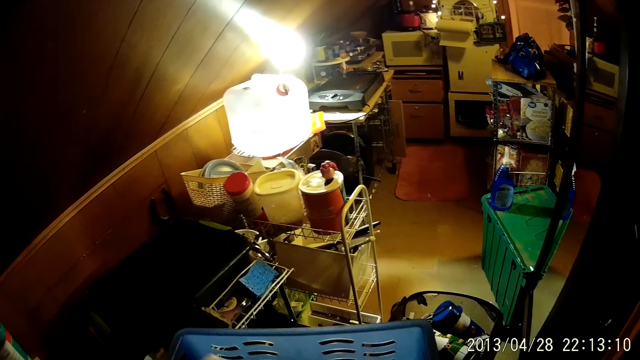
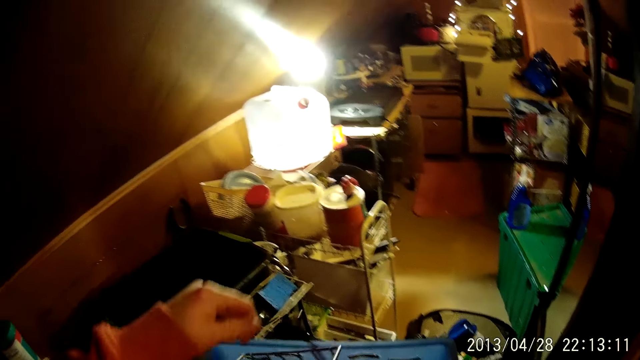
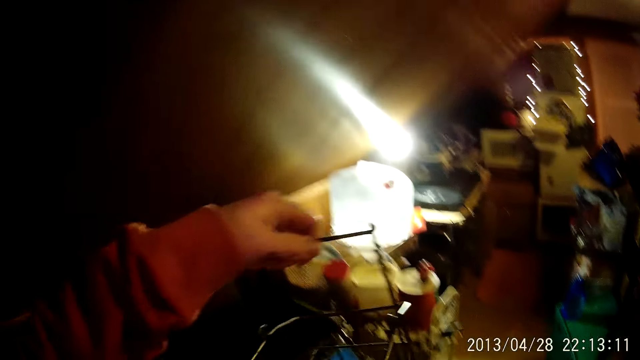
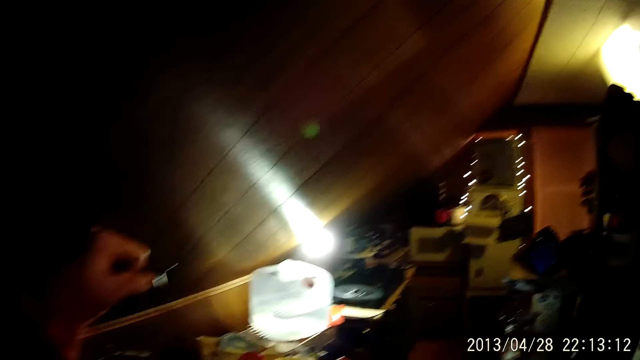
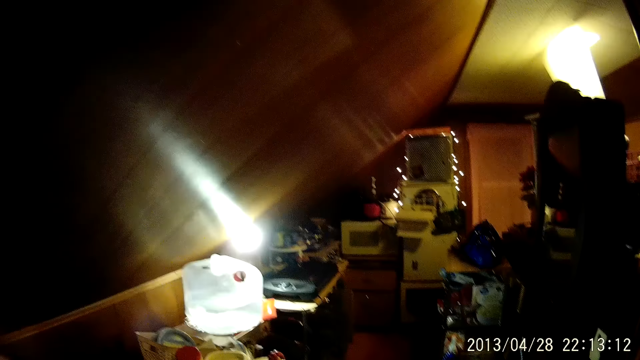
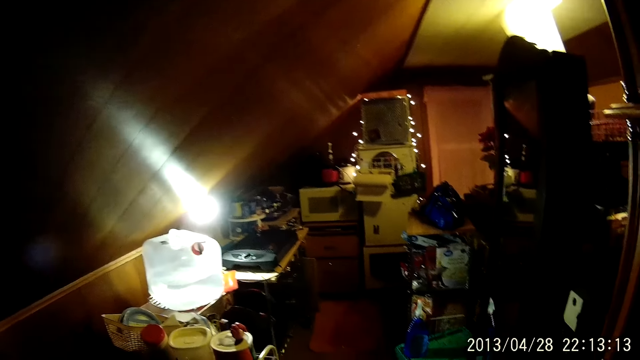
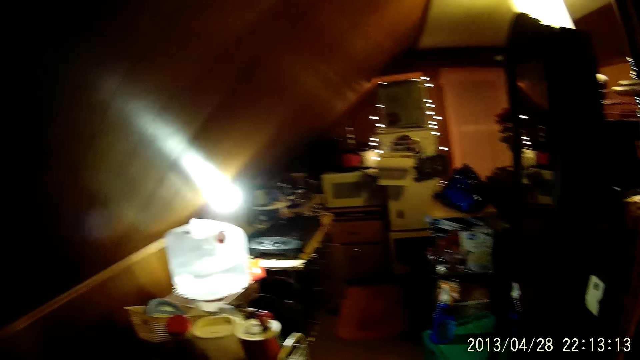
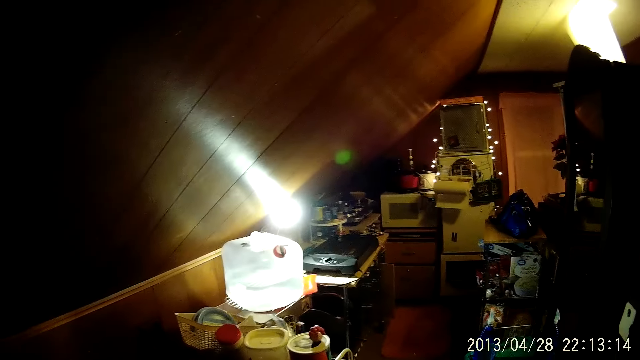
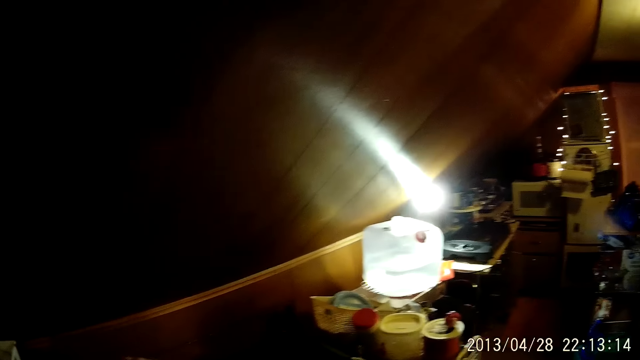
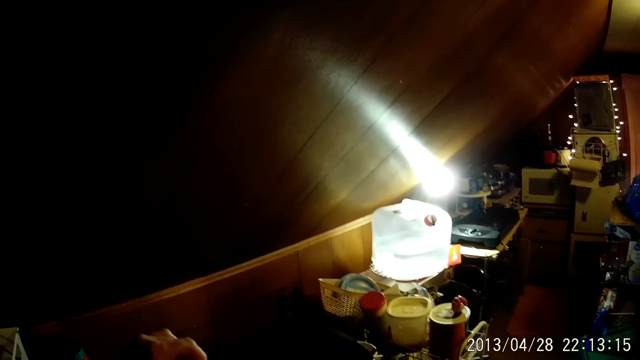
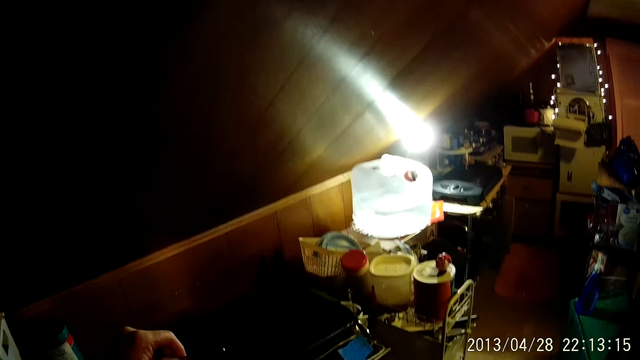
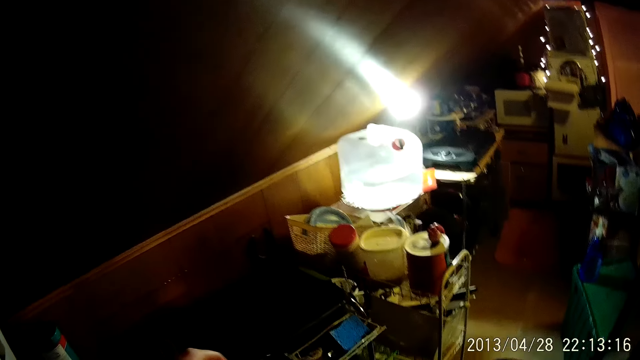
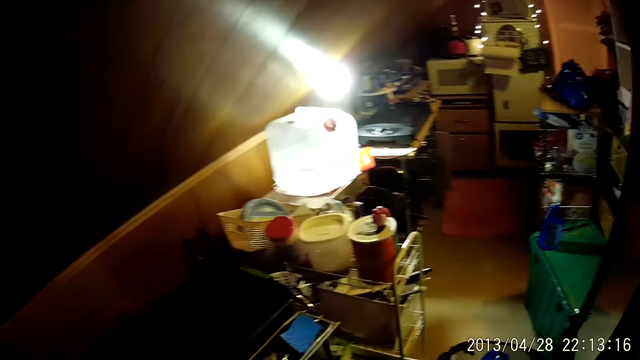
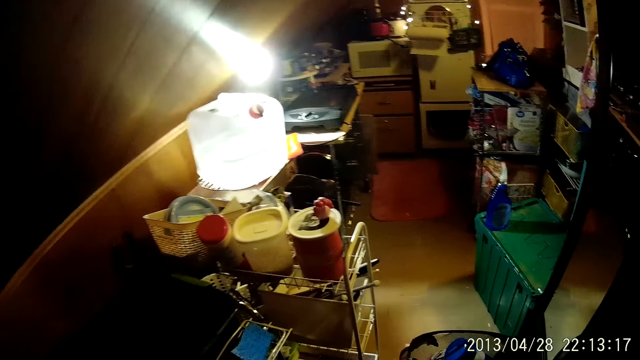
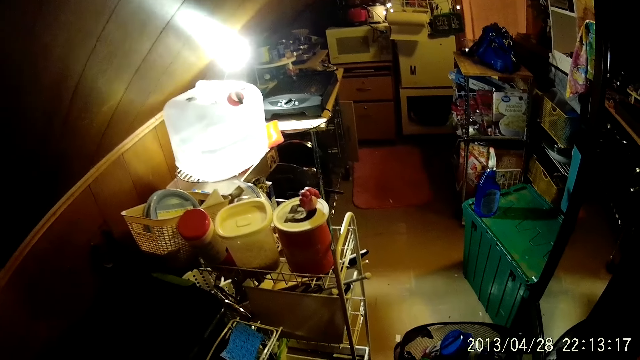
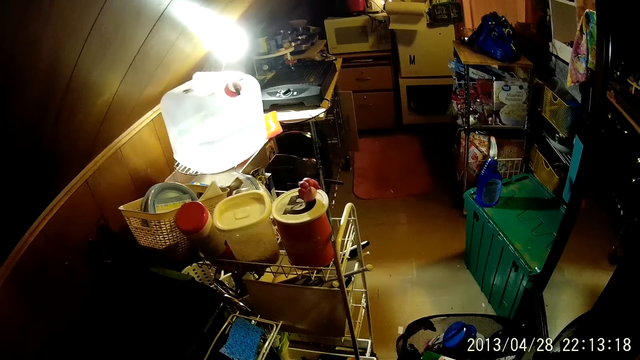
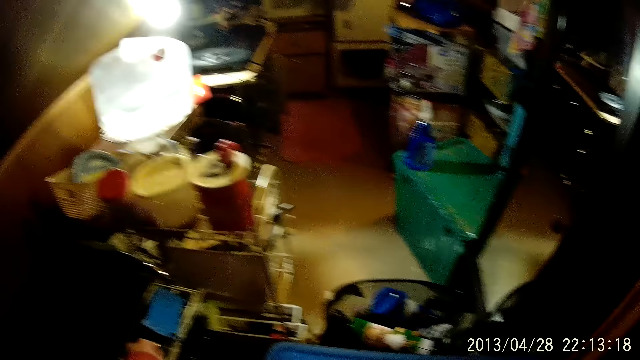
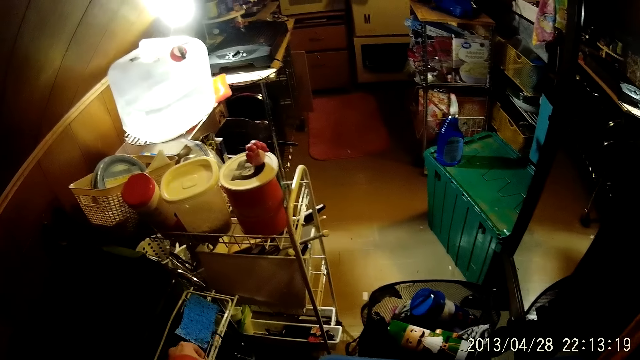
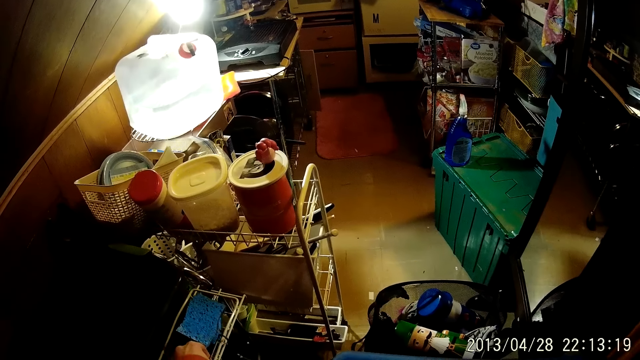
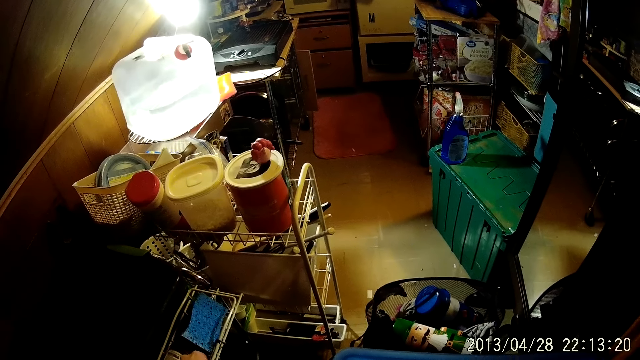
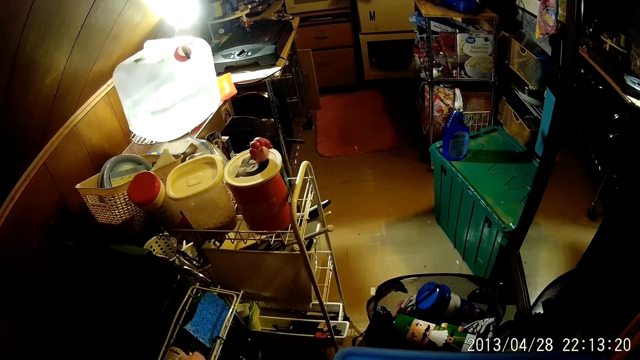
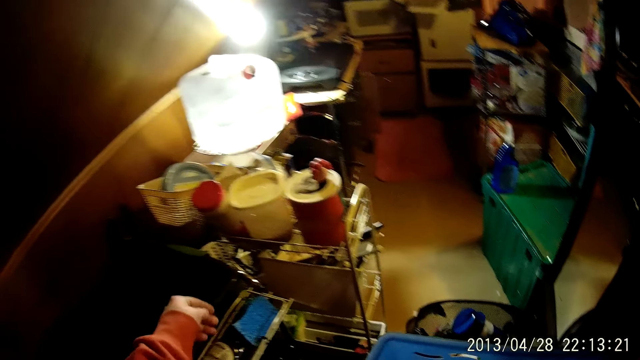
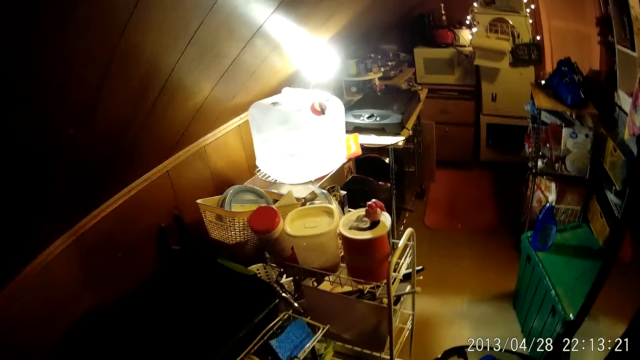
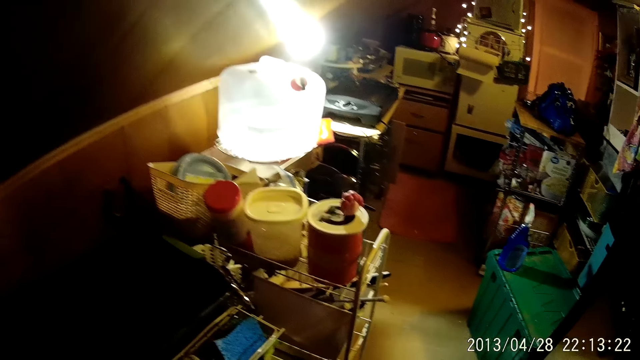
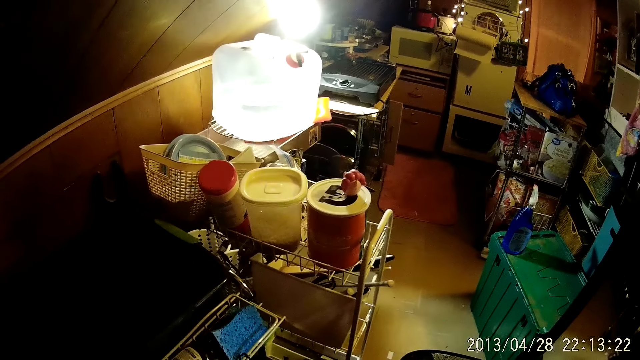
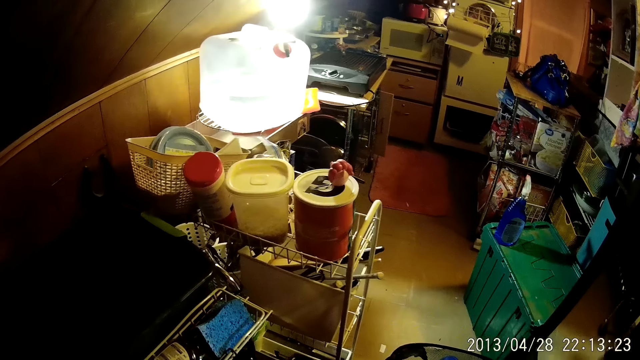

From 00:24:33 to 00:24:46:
The camera wearer looks around.

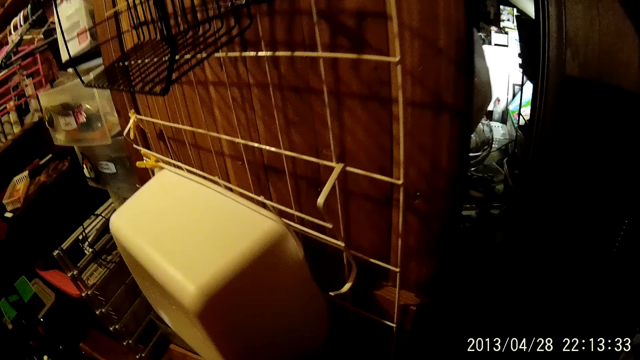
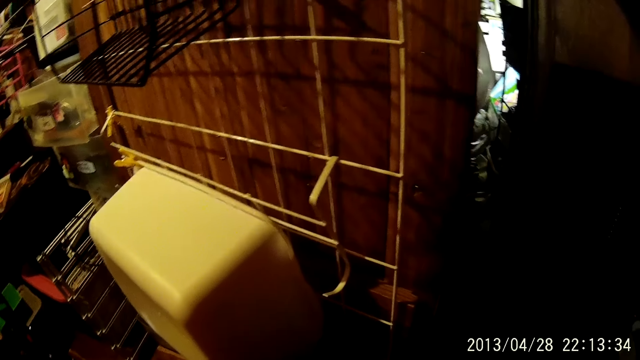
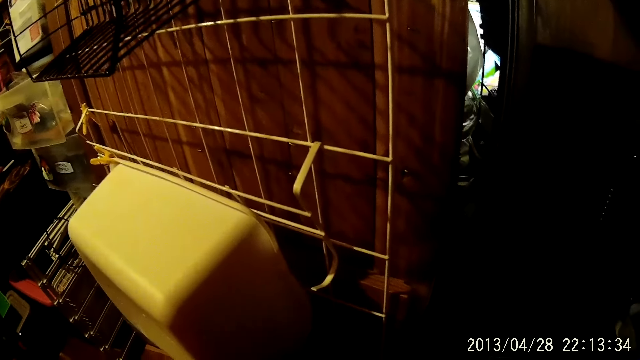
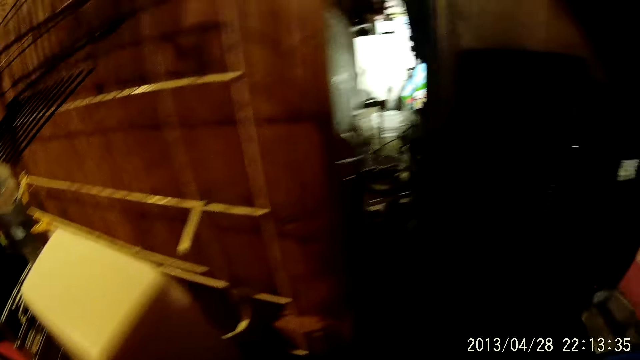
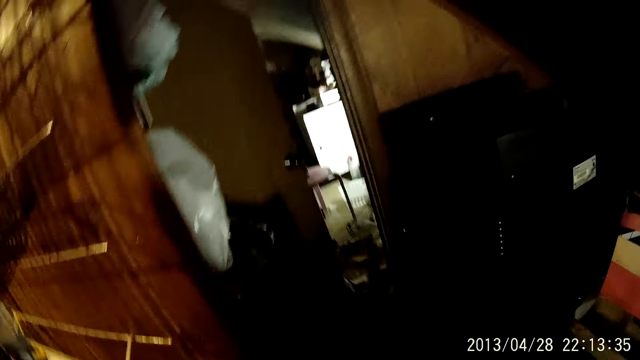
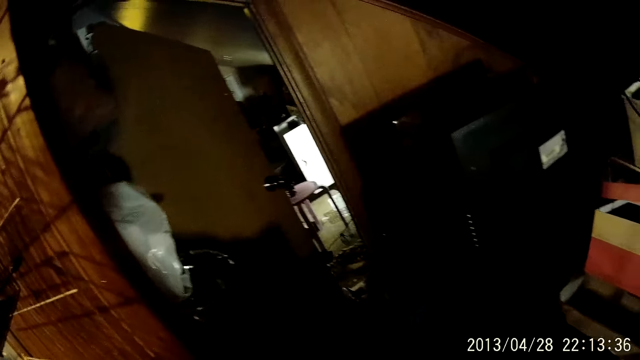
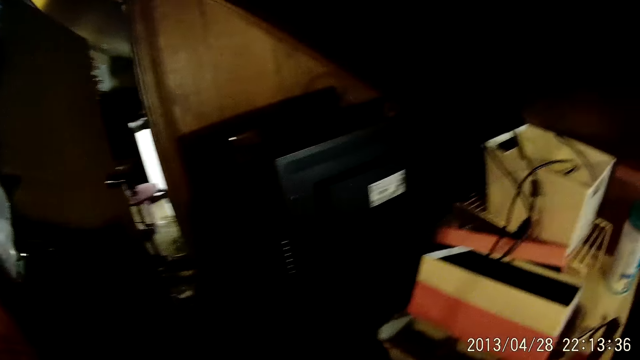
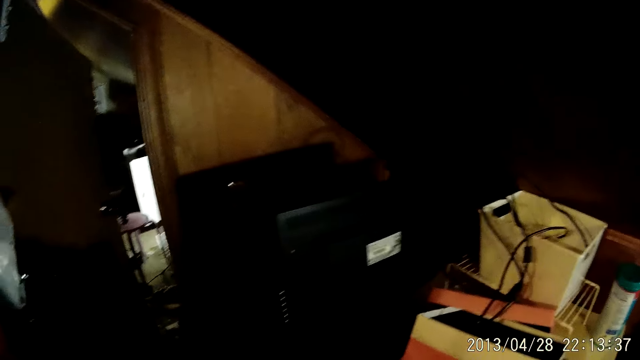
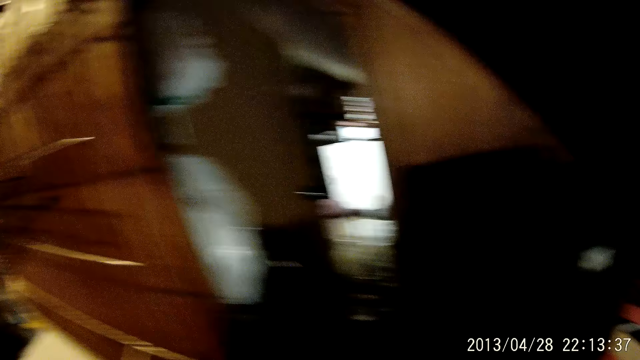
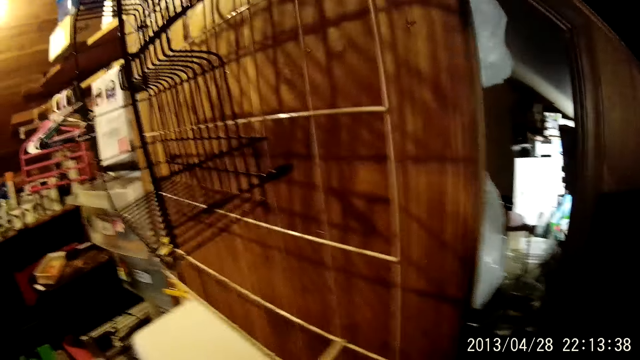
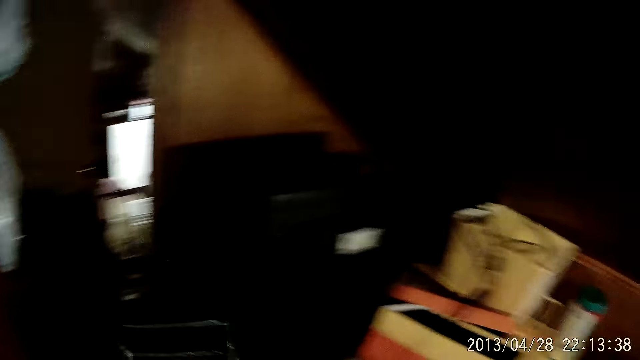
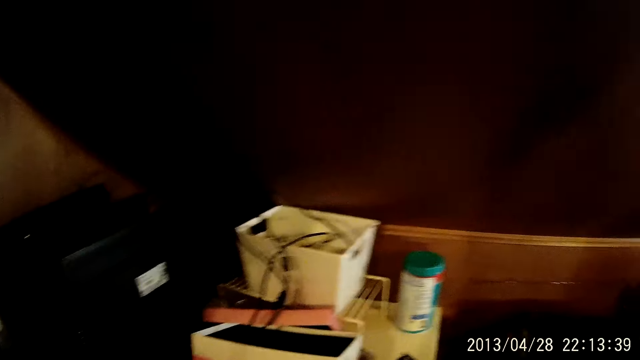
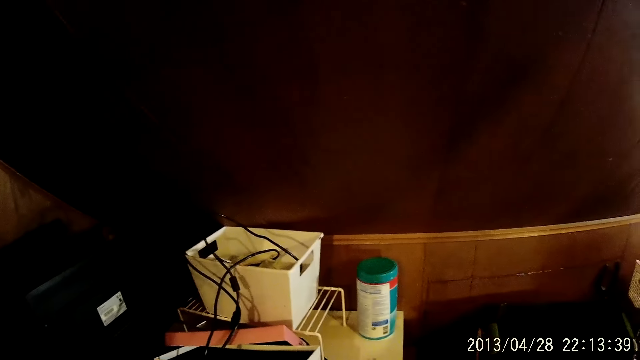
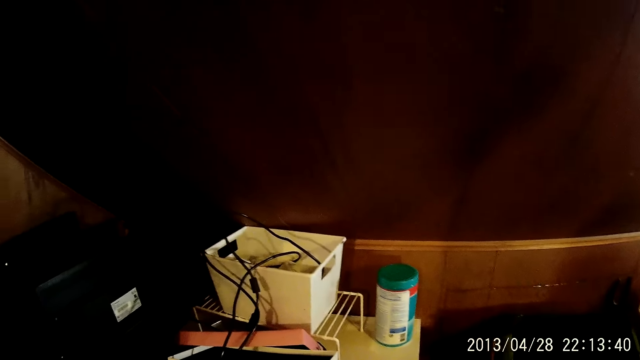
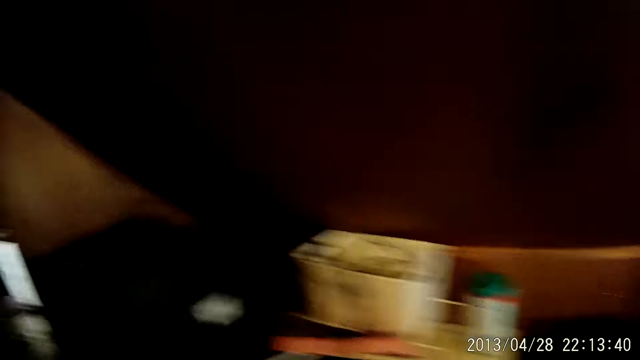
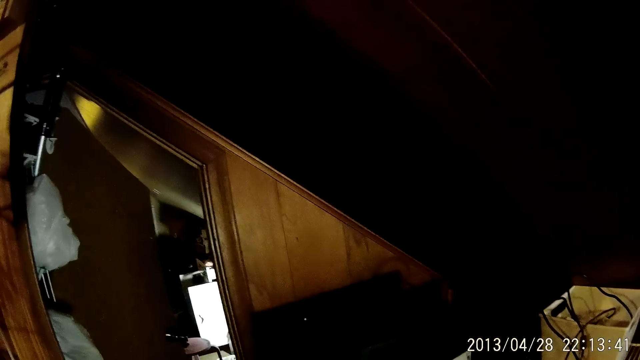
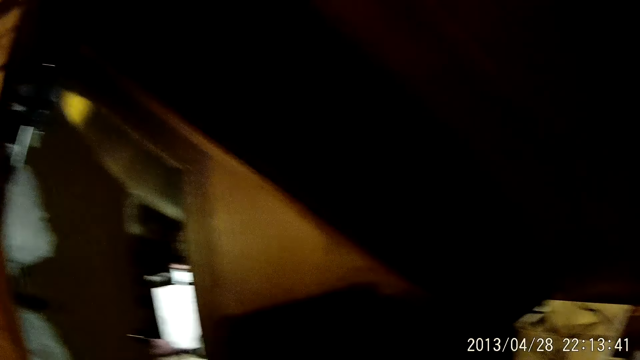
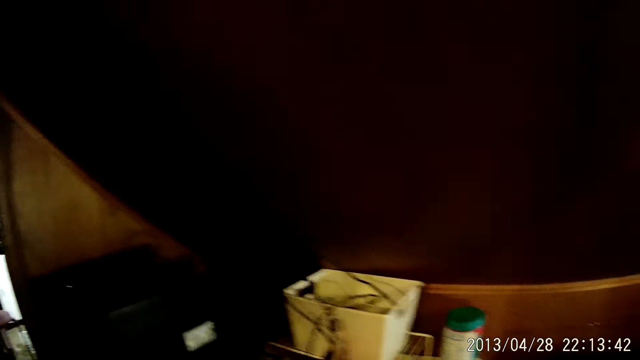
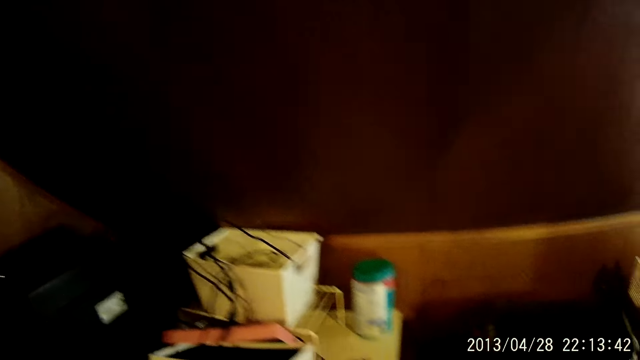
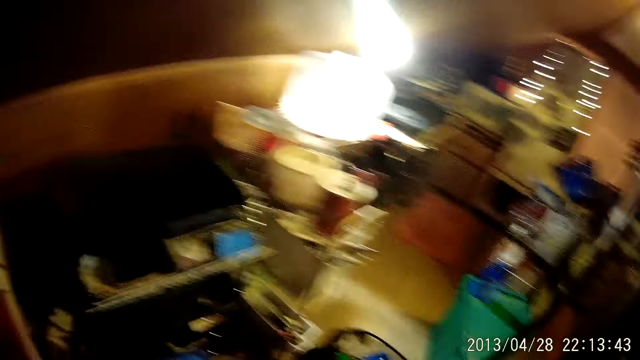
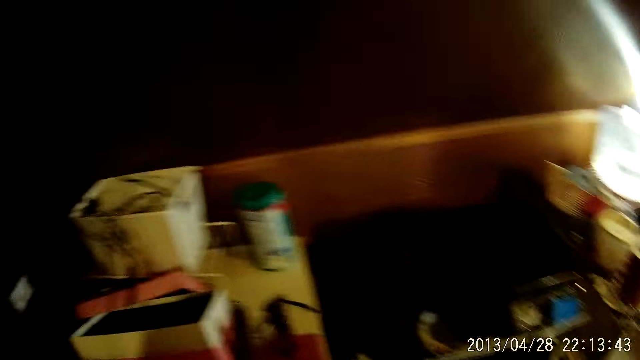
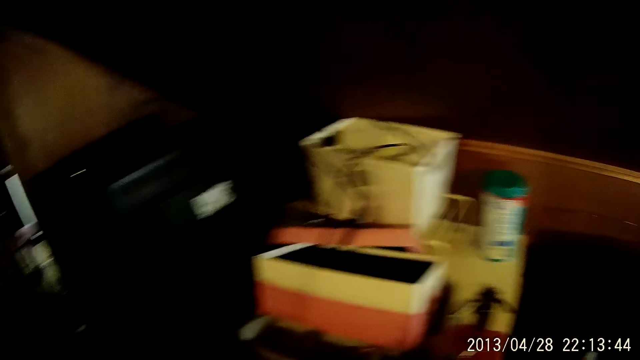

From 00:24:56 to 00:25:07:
The camera wearer moves around.
